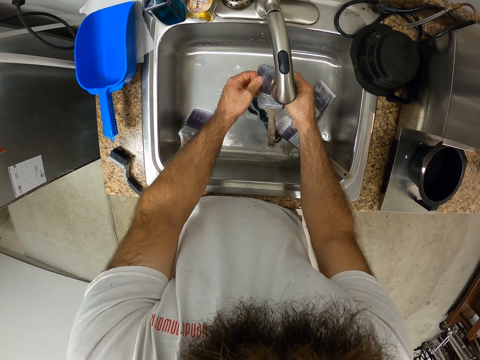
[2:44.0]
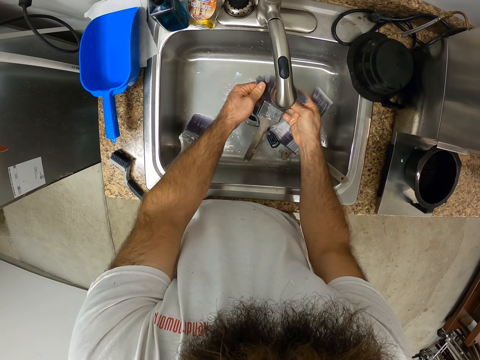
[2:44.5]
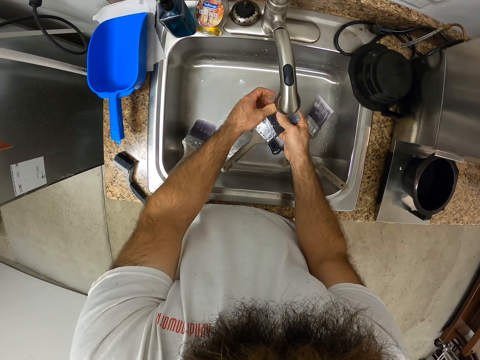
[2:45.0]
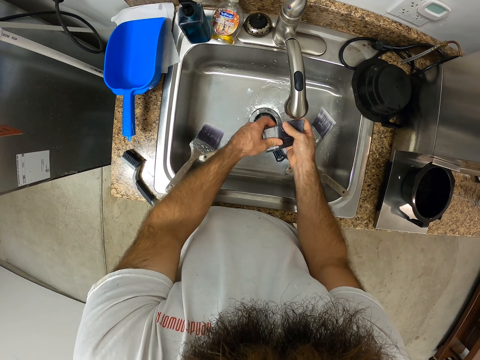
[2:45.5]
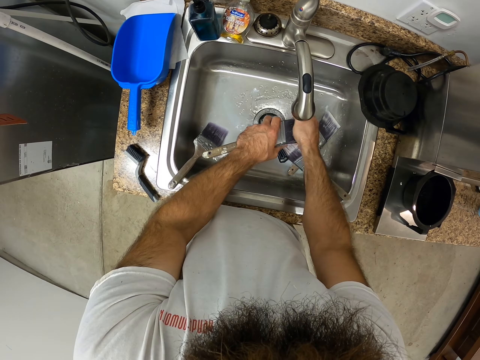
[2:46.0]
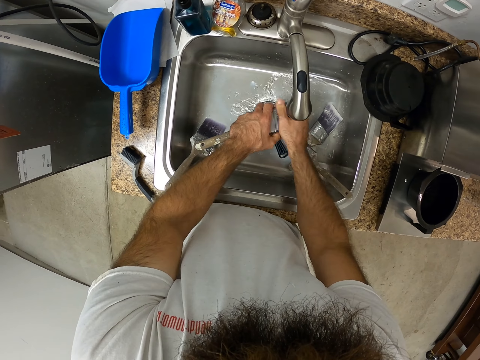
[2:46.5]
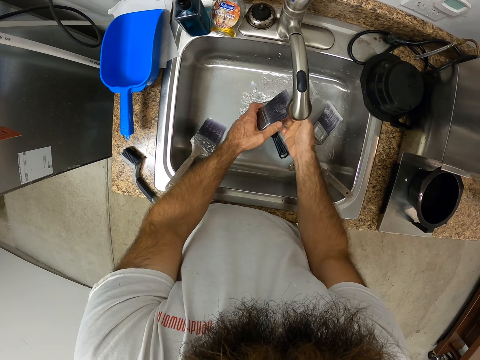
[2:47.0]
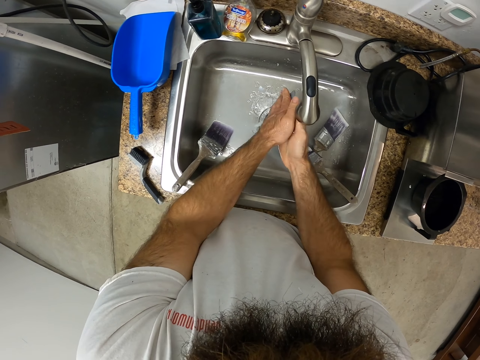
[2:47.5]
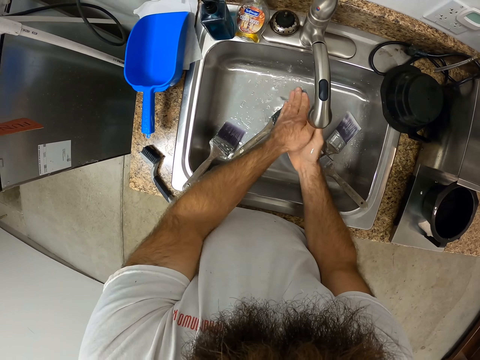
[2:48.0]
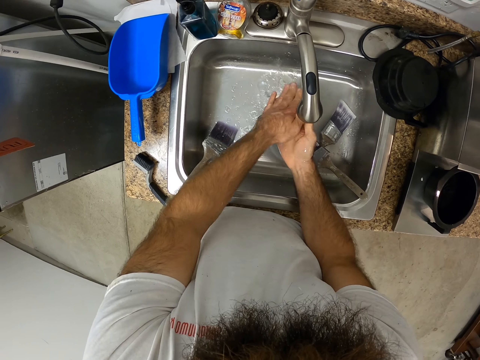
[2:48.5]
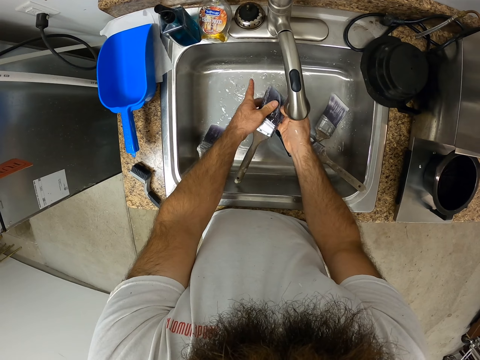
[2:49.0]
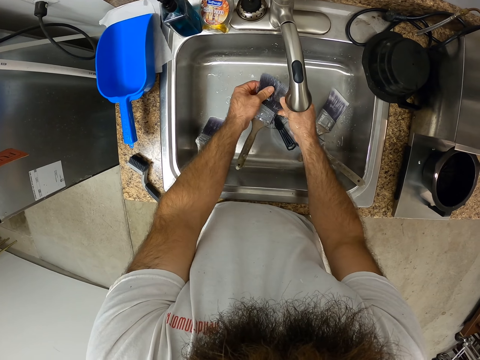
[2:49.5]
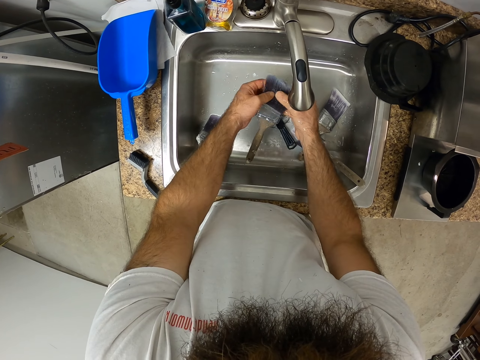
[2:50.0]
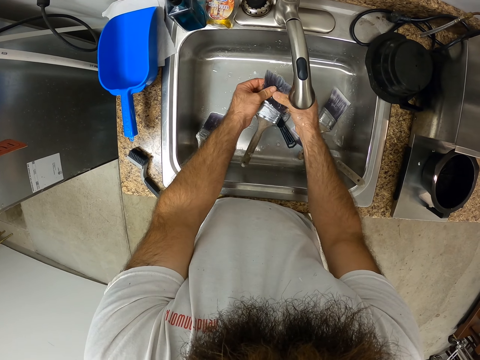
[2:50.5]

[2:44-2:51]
The camera wearer cleans the toe with both hands.

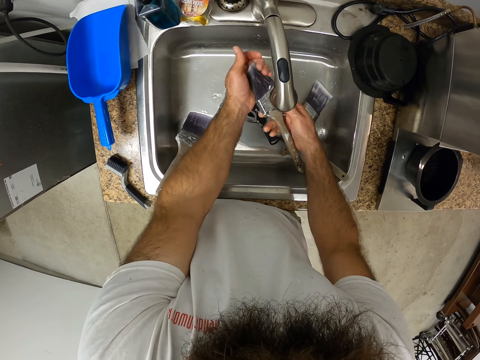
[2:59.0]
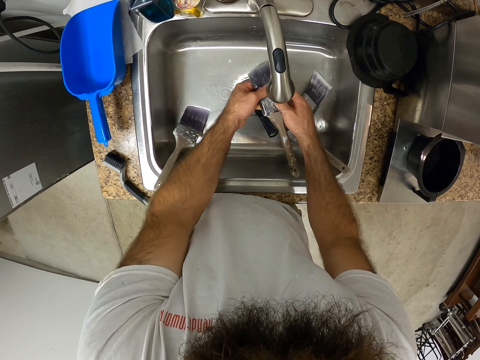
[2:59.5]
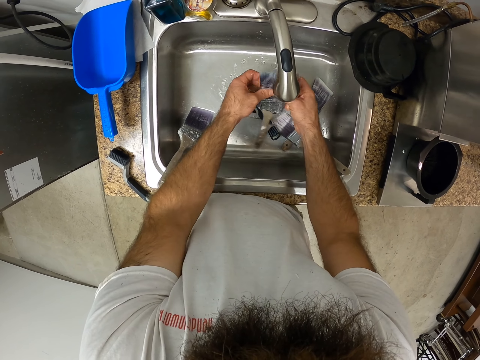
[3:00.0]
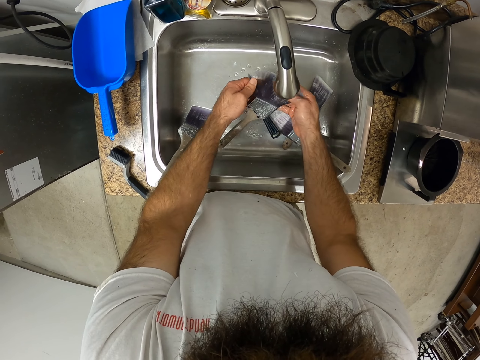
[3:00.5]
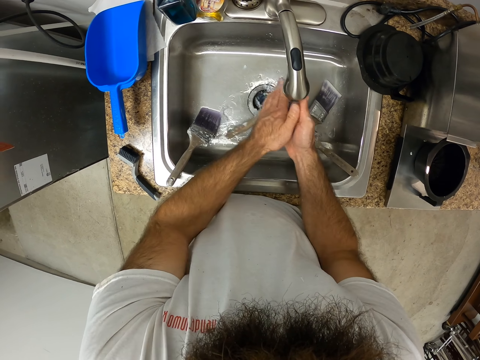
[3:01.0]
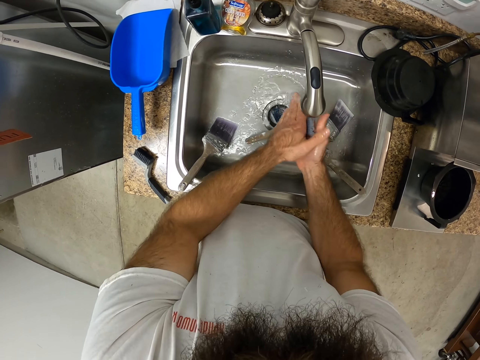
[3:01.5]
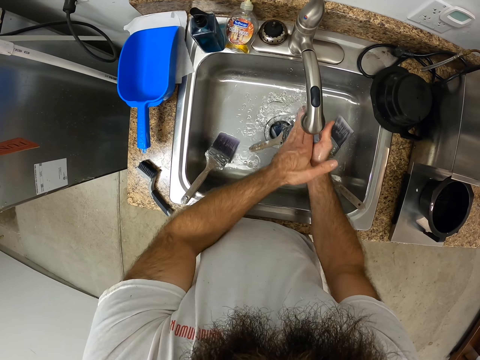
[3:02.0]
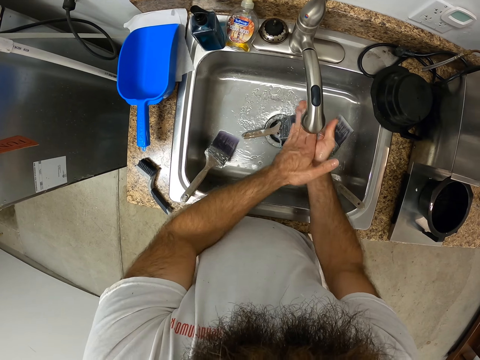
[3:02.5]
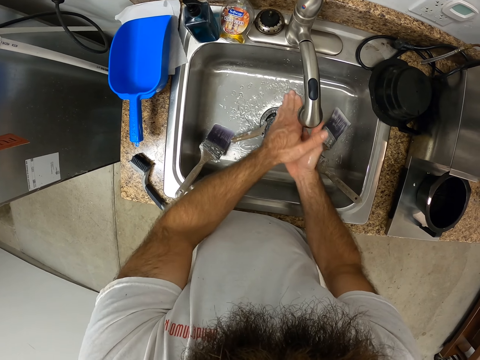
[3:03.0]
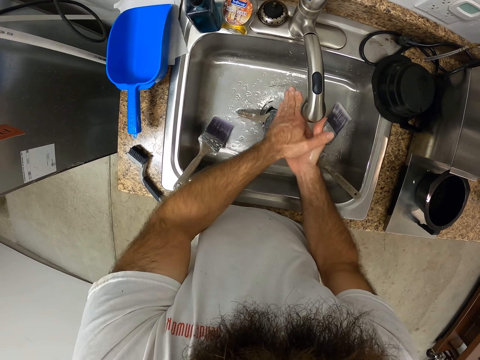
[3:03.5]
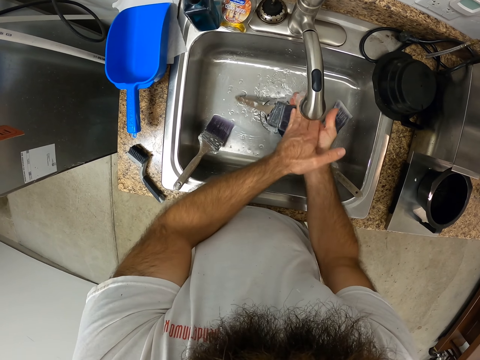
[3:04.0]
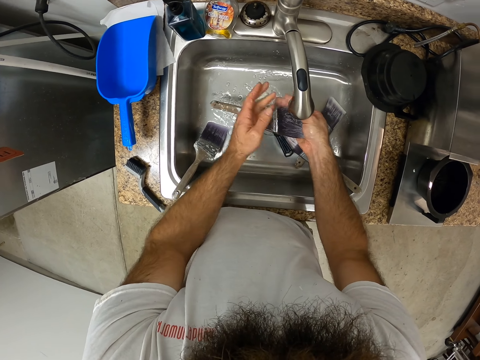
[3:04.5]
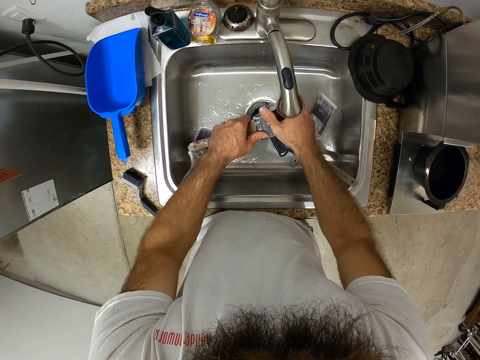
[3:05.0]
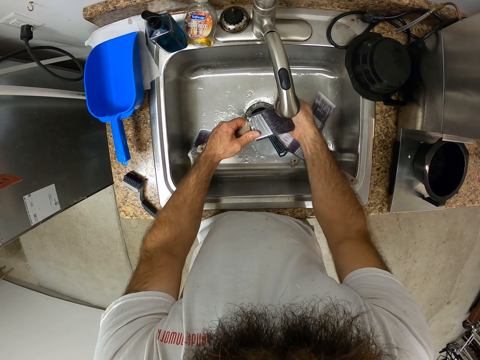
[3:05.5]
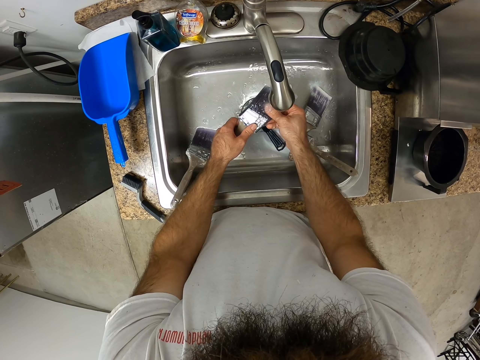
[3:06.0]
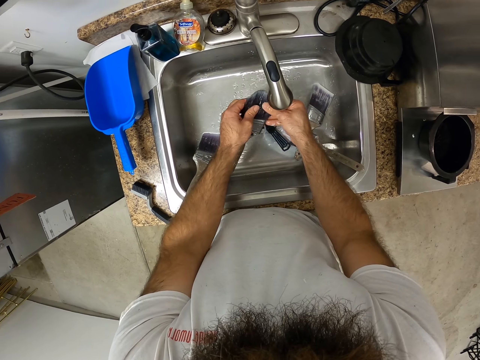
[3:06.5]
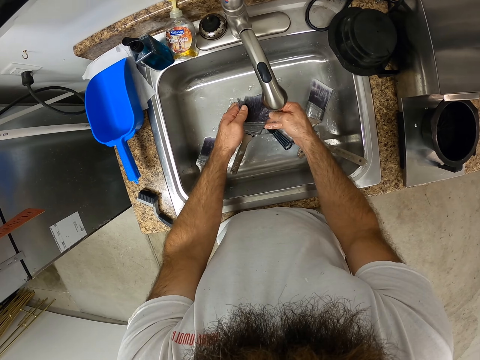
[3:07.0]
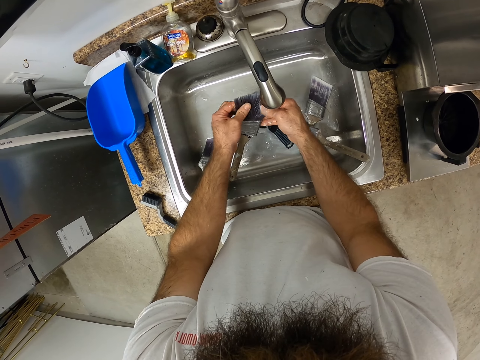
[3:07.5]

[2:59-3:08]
The camera wearer rinses the paint brush under the kitchen tap with both hands. They bend the toe with the right hand.

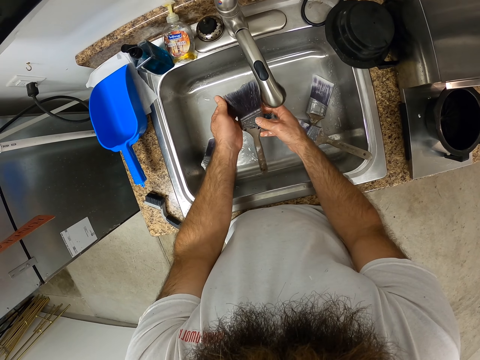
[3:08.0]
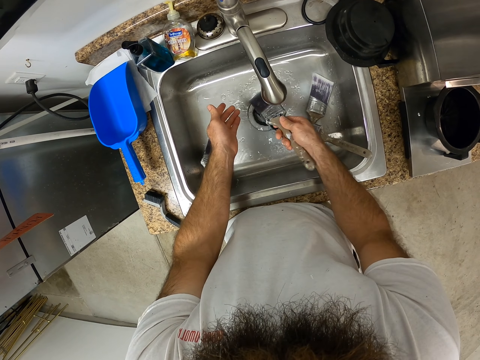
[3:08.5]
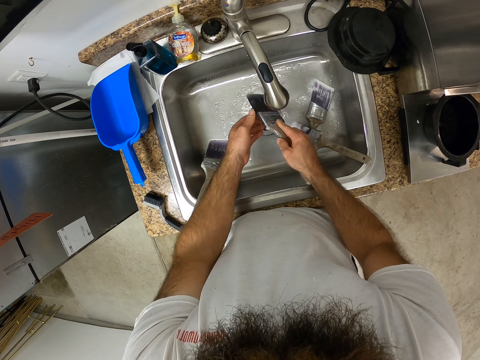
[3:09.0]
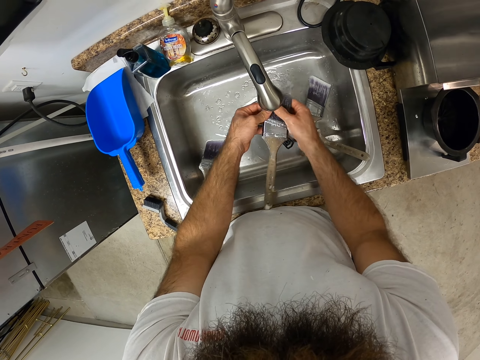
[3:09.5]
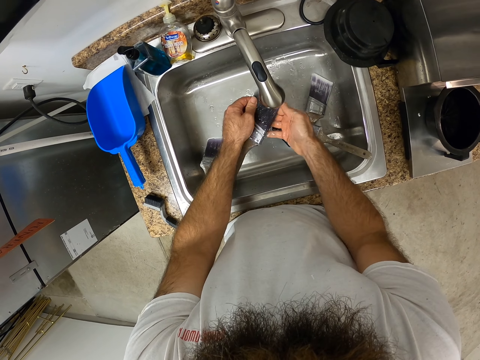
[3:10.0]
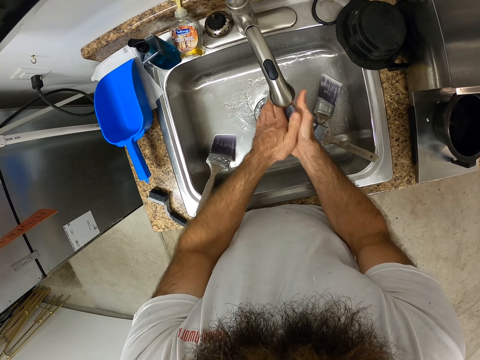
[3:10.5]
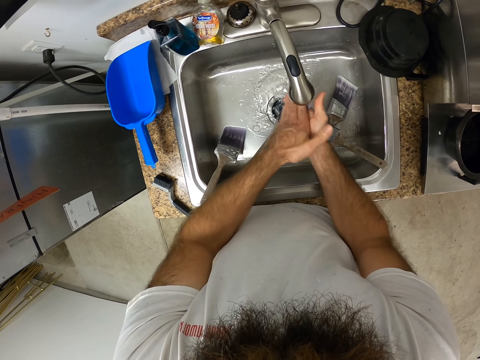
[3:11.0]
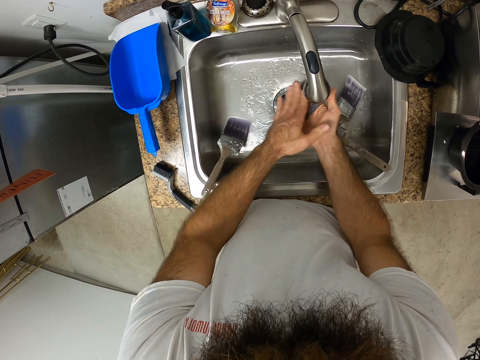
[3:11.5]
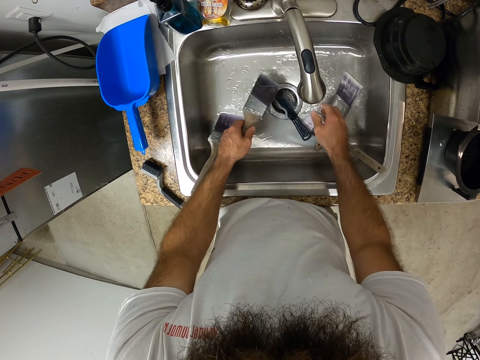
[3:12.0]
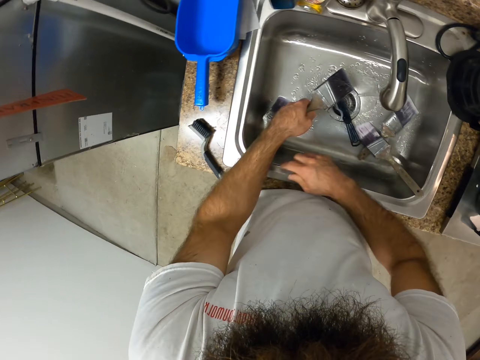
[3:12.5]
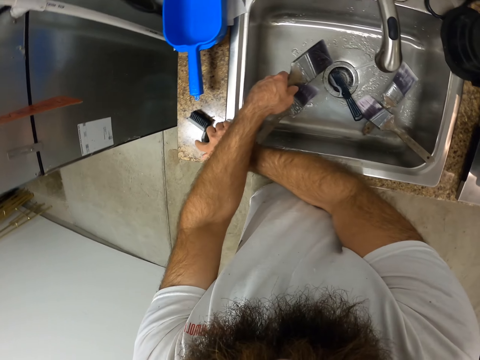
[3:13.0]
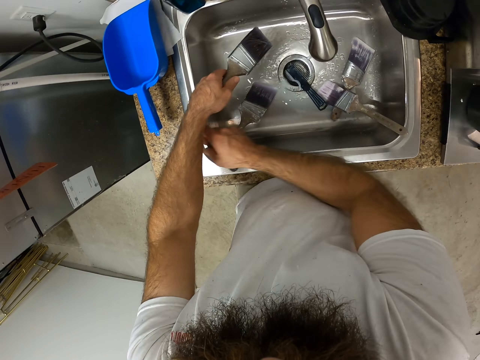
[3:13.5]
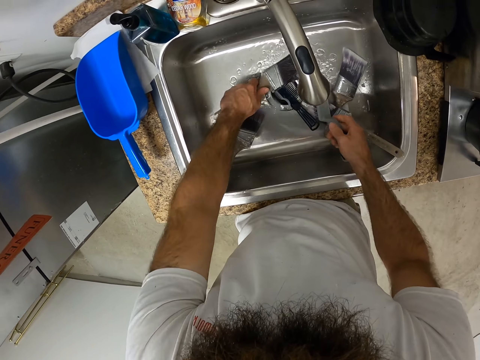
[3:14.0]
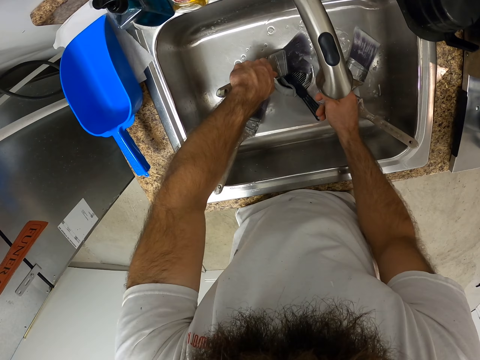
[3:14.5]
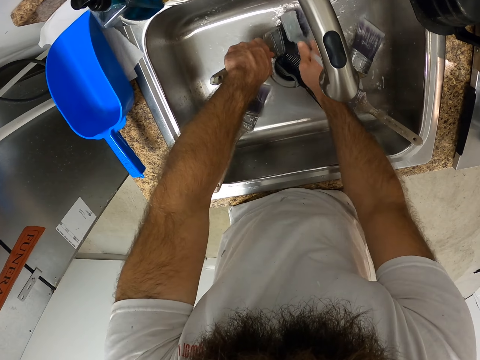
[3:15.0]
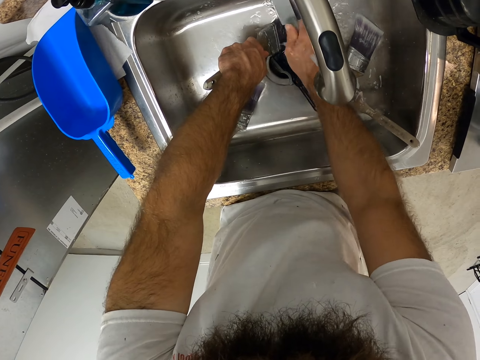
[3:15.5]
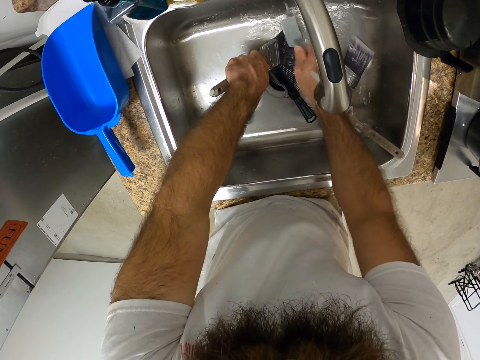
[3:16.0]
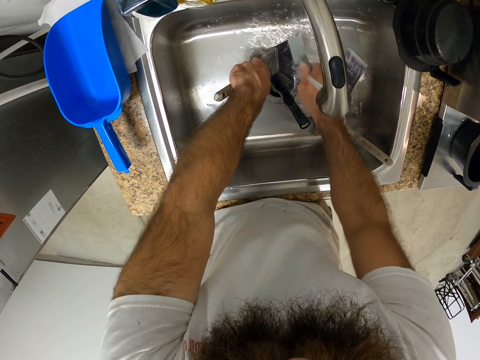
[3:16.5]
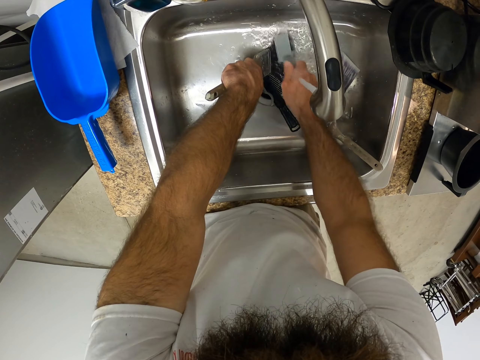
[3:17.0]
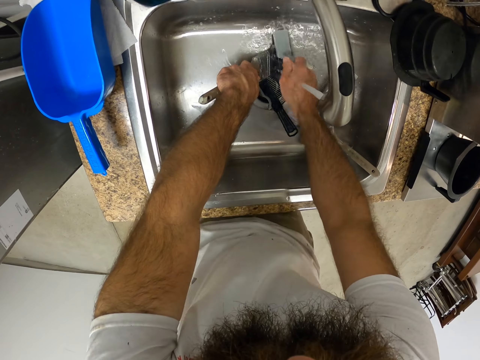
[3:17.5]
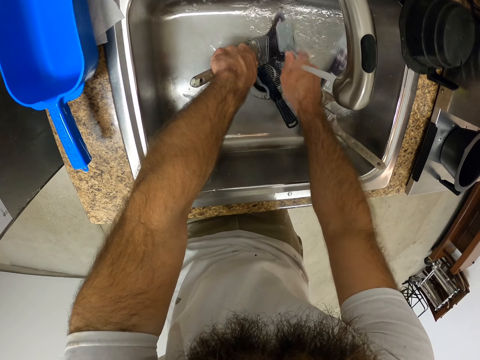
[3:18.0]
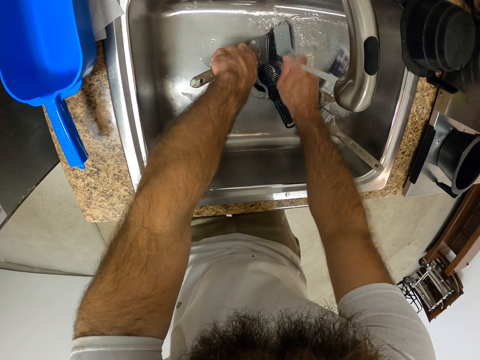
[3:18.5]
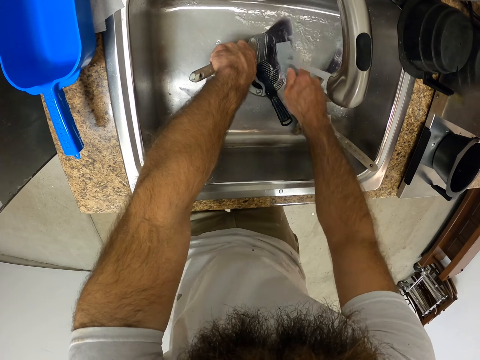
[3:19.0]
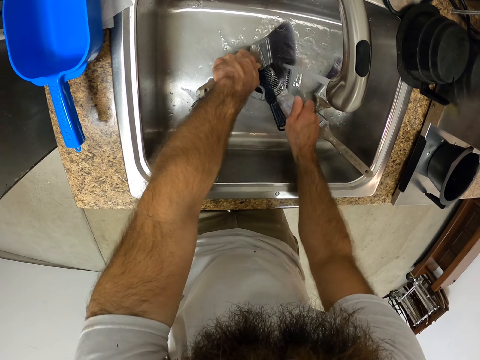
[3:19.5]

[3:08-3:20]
The camera wearer shakes the paint brush with his right hand. He rinses the paint brush under the kitchen tap with both hands. He picks up the brush on the sink with his right hand. He combs the paint brush under the kitchen tap with the brush in his right hand. He scrapes the paint brush.
